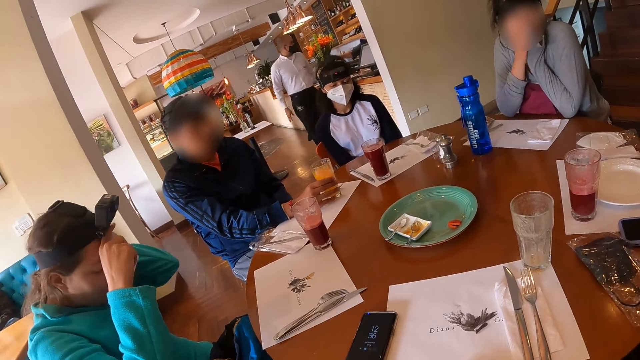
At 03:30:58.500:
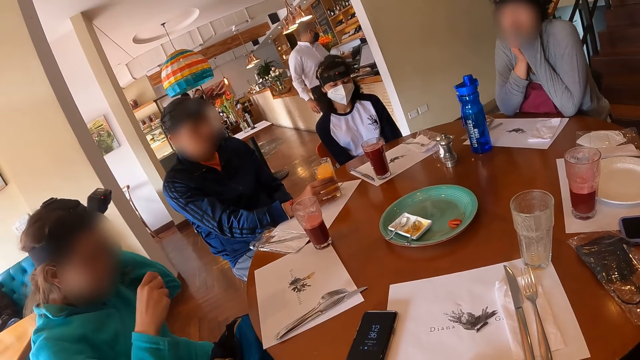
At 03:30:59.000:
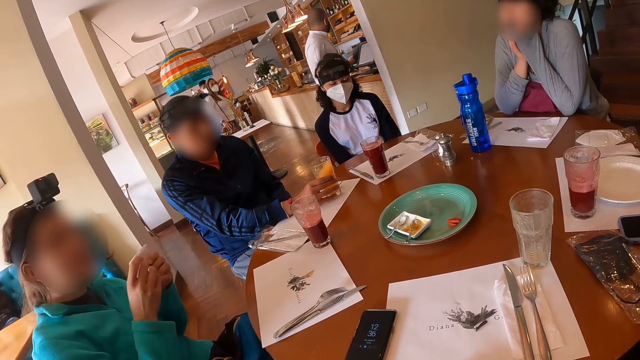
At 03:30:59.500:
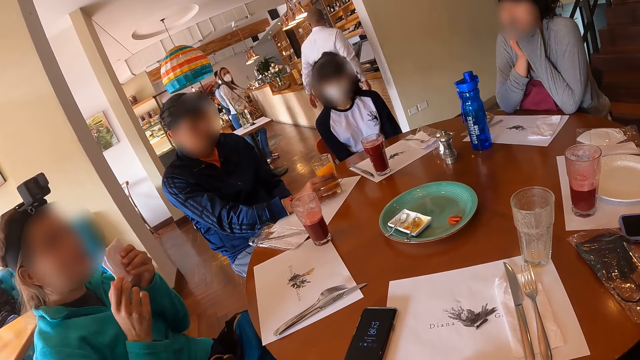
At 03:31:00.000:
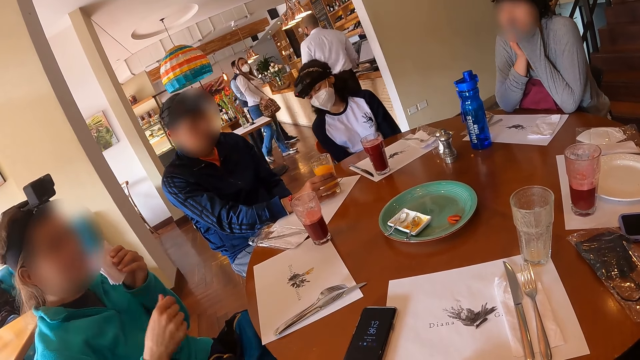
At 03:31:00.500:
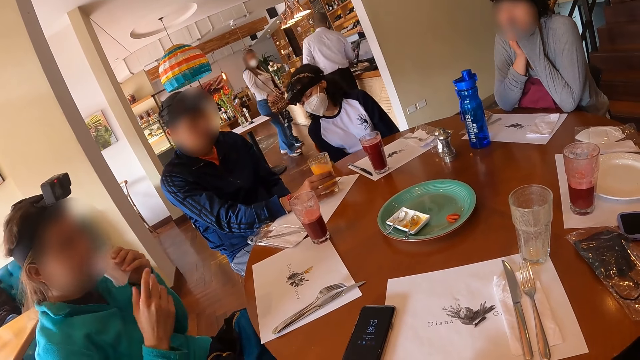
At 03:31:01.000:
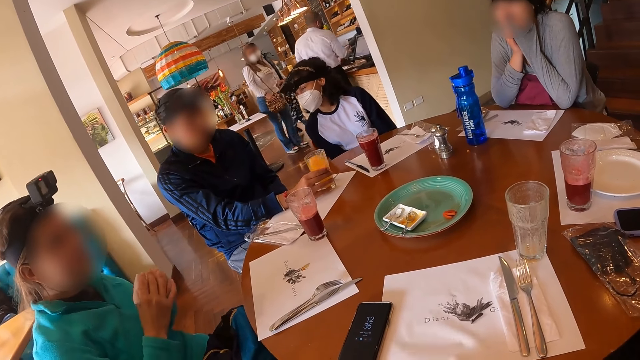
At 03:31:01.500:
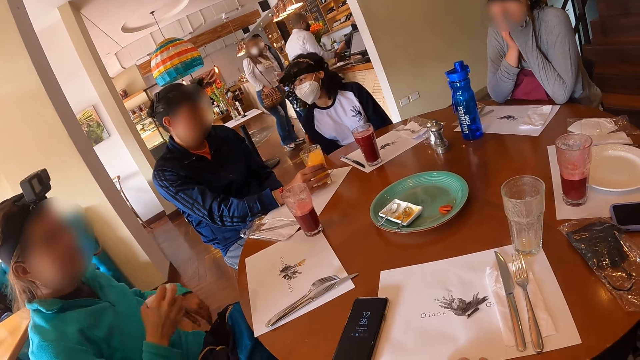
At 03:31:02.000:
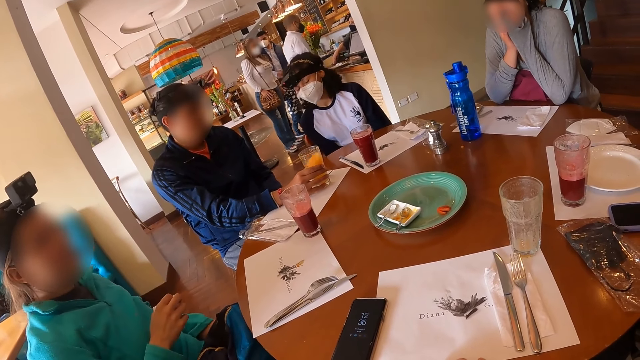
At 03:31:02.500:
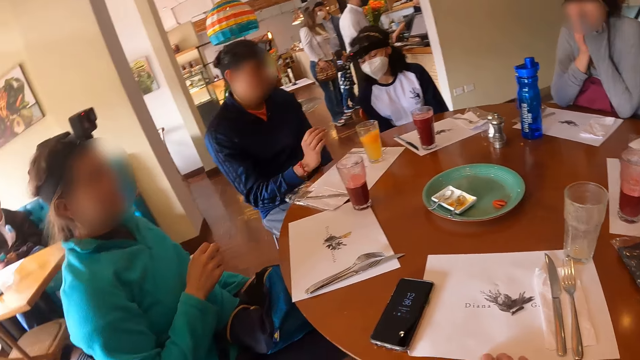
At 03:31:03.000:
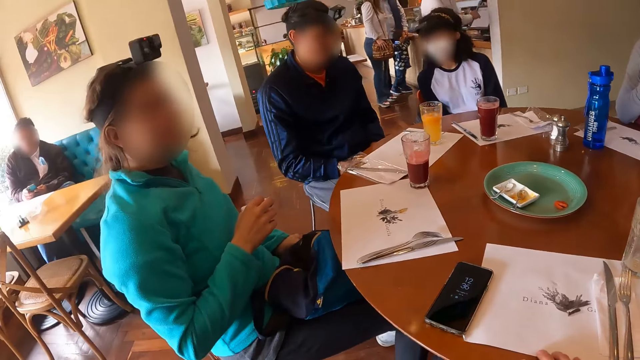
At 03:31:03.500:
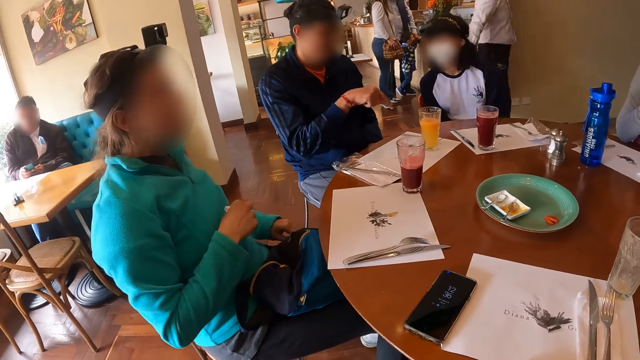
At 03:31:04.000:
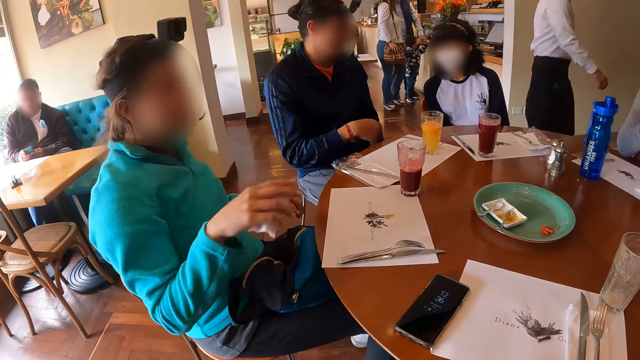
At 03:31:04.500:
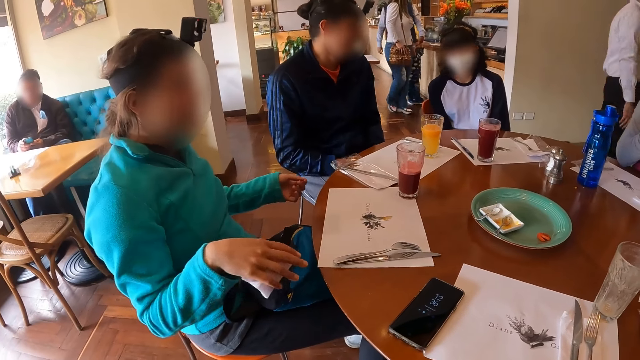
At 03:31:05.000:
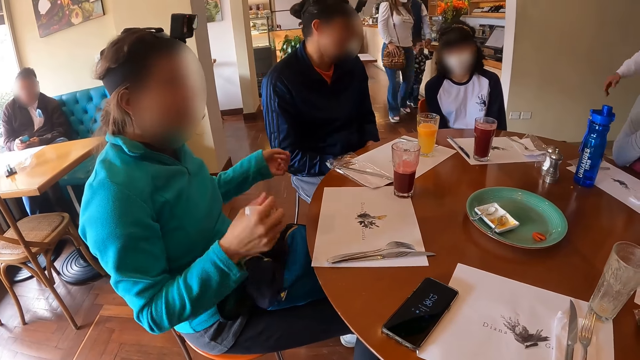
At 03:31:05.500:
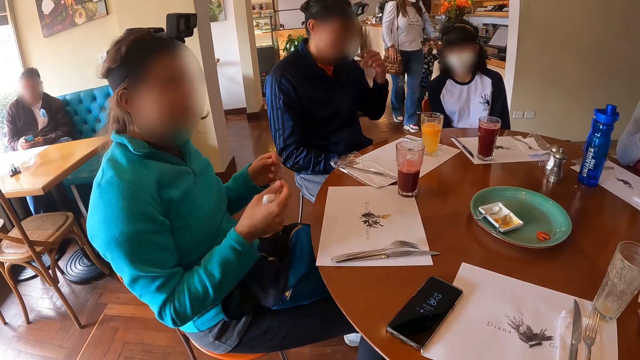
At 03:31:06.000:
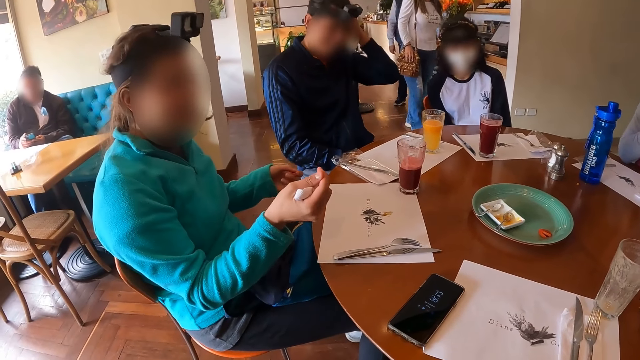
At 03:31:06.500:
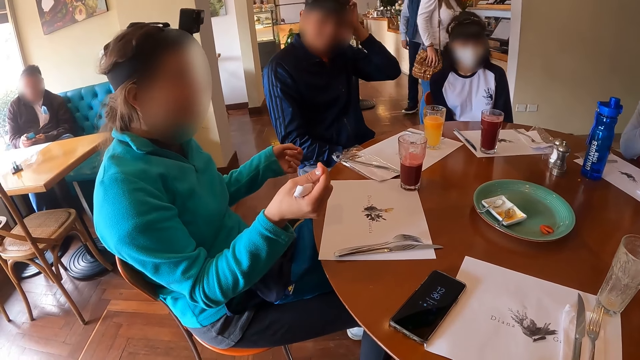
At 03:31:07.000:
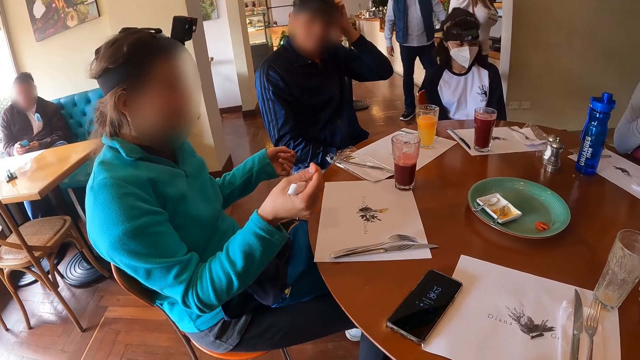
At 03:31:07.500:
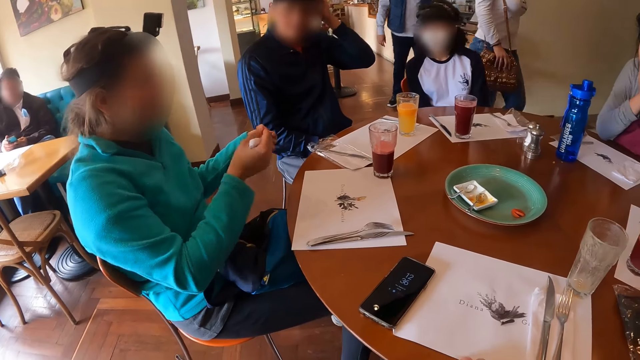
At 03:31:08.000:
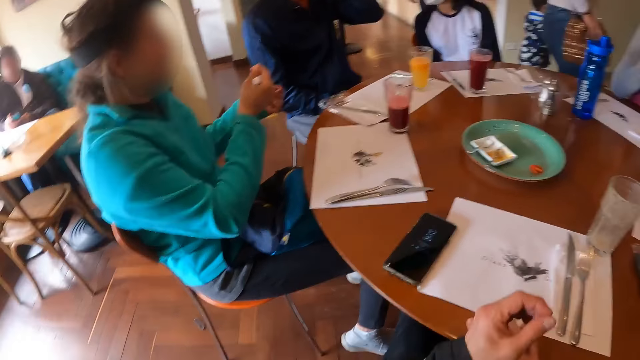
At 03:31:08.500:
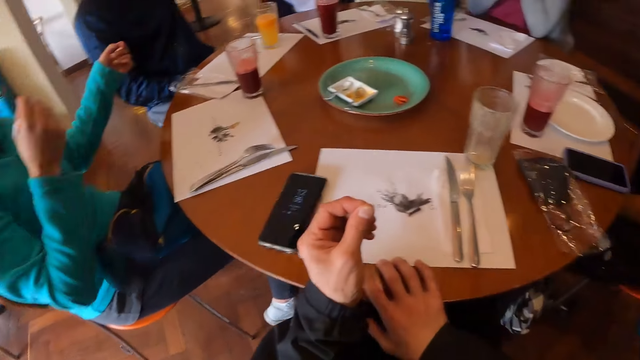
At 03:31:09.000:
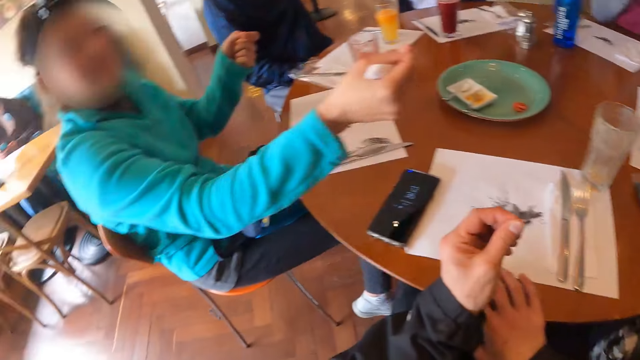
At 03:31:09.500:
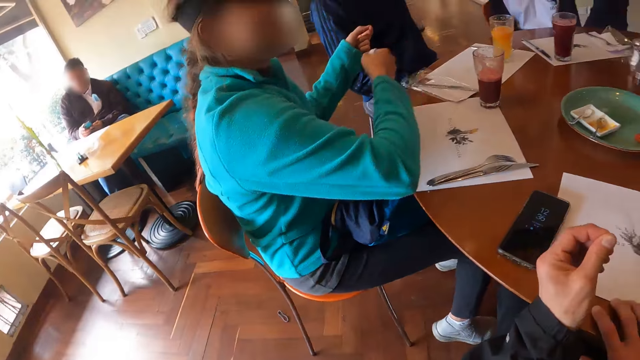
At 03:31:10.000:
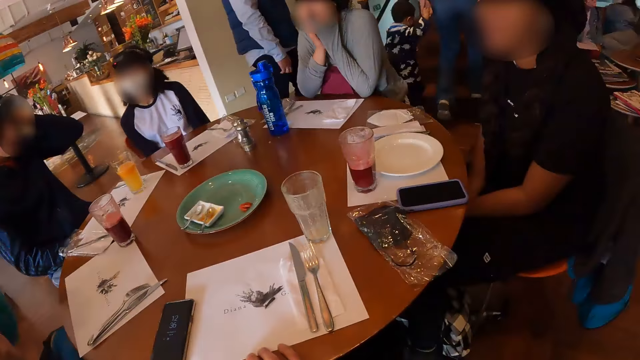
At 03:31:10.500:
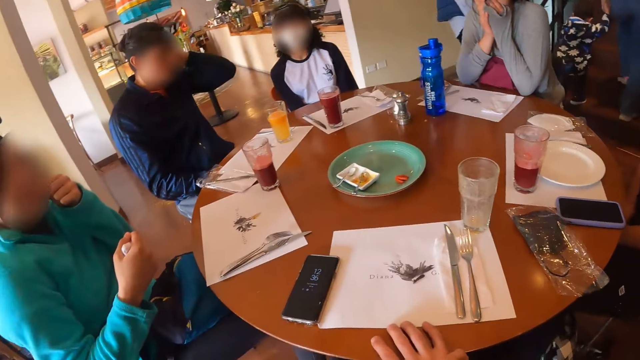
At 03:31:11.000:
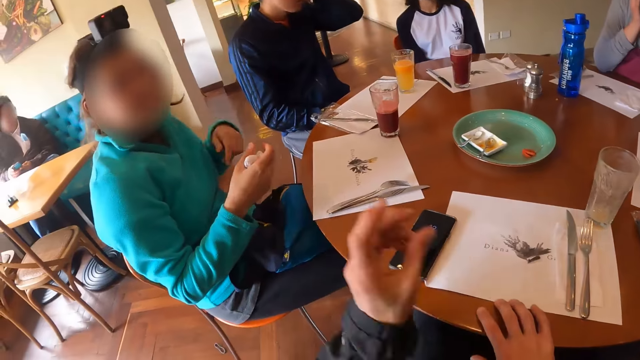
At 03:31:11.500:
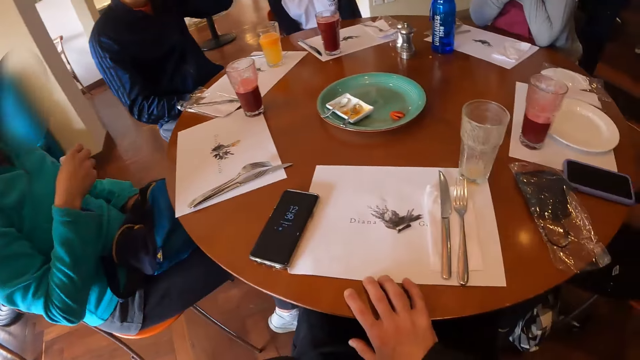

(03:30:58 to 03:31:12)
A person adjusts the camera on the head and adjusts the serviette. Another person puts a glass on a table mat and gestures with a hand. The first person gestures with hands. The other person adjusts the camera on the head. The camera wearer gestures with a hand.

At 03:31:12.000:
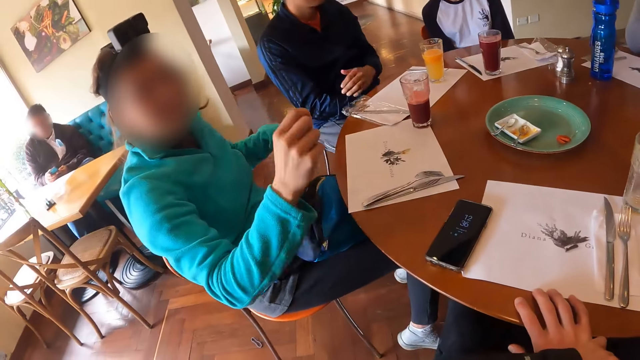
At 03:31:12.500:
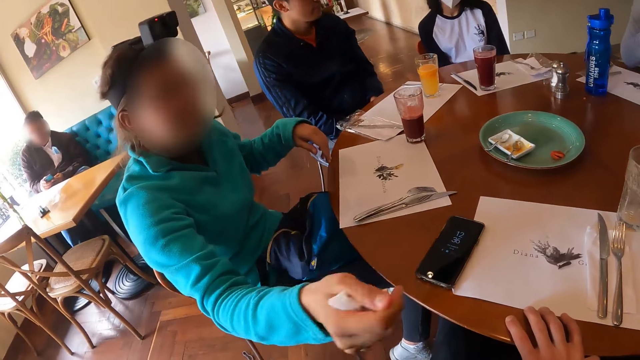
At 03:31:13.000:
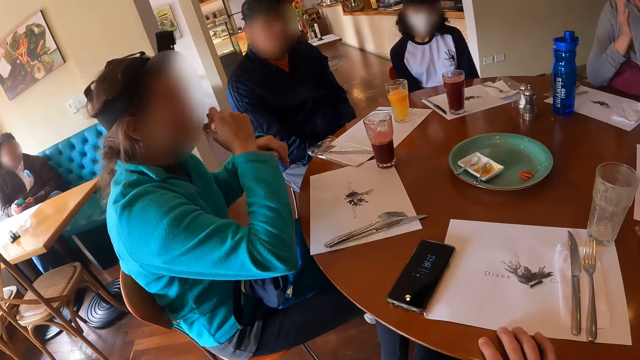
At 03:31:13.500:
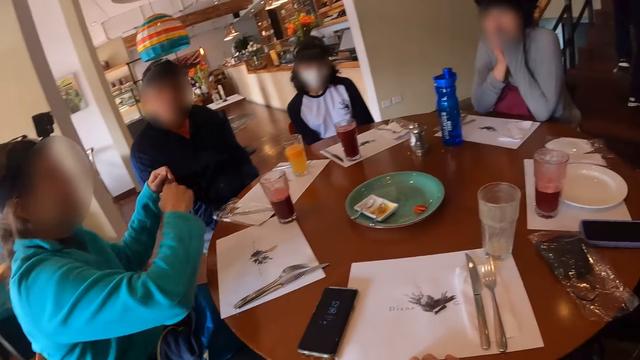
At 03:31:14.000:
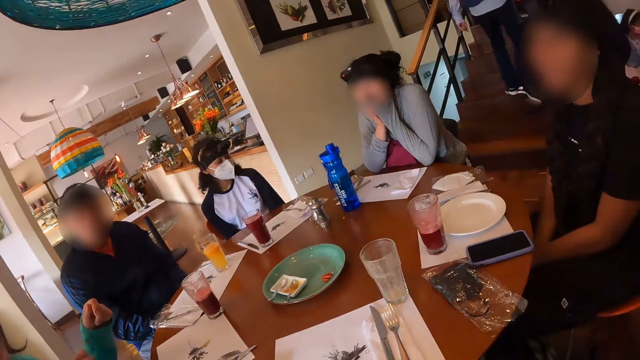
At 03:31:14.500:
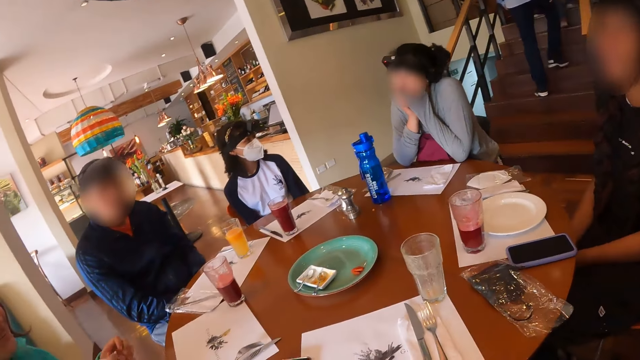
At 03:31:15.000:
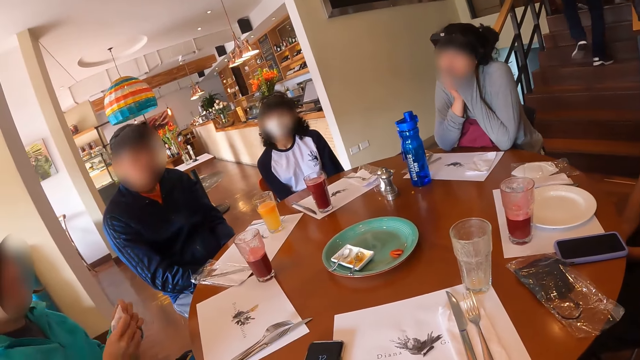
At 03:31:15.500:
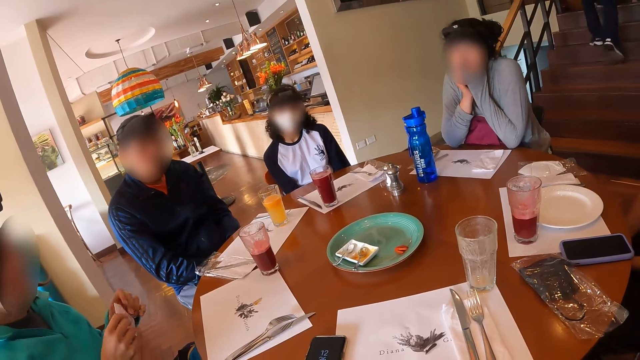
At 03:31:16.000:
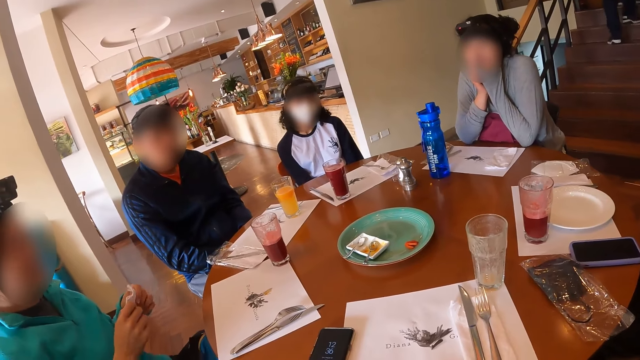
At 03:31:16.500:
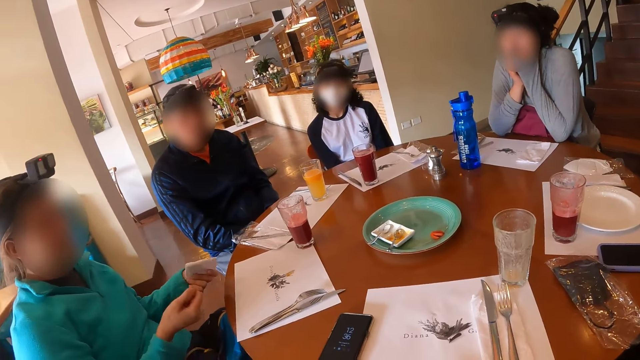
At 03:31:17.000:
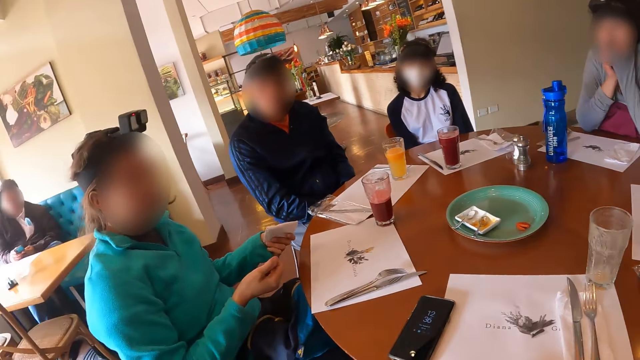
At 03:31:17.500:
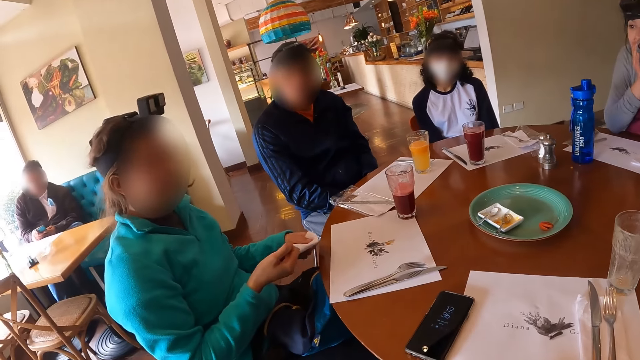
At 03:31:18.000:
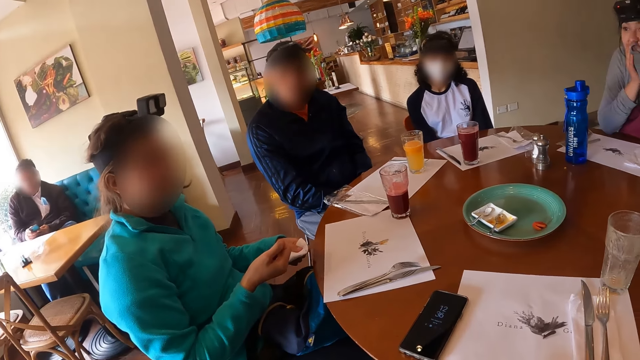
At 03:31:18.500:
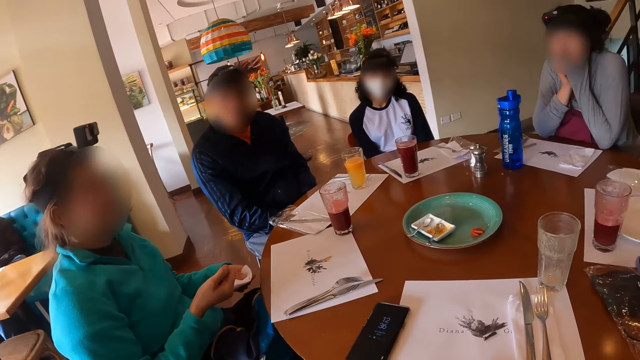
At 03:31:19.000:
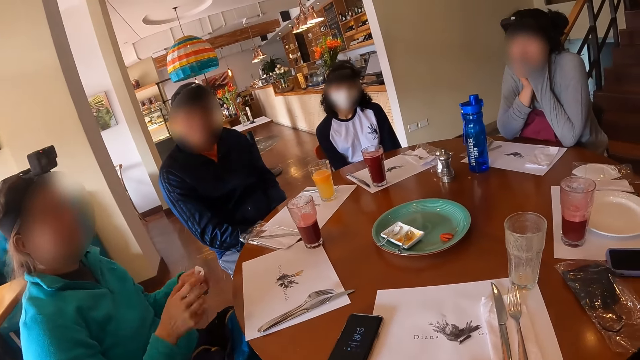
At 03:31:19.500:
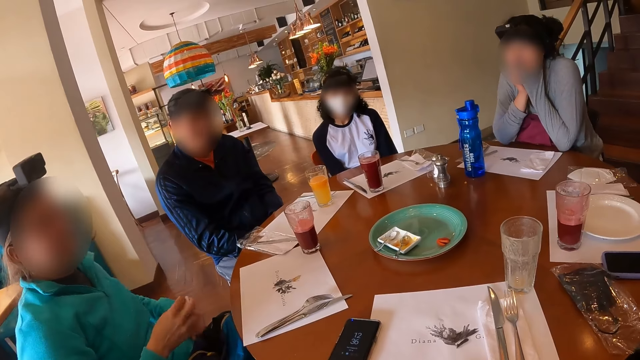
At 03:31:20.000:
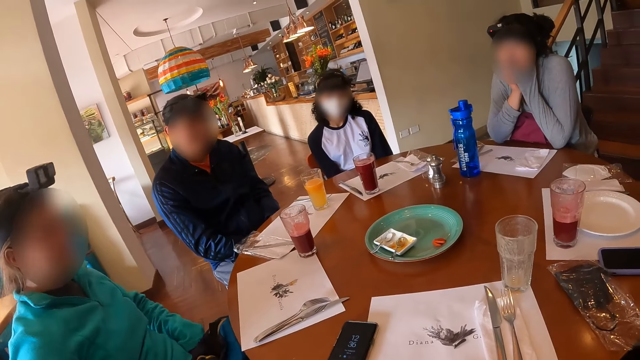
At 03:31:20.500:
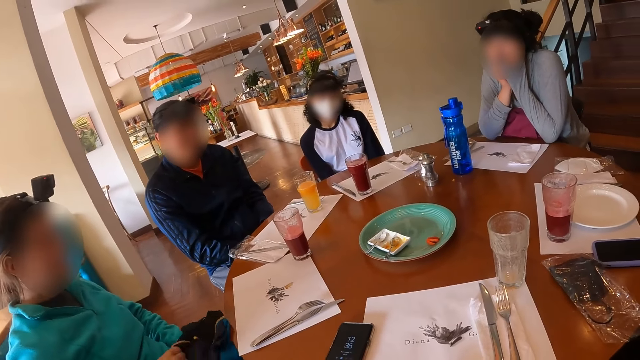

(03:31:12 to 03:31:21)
The camera wearer looks around in the restaurant. A person adjusts the serviette.
